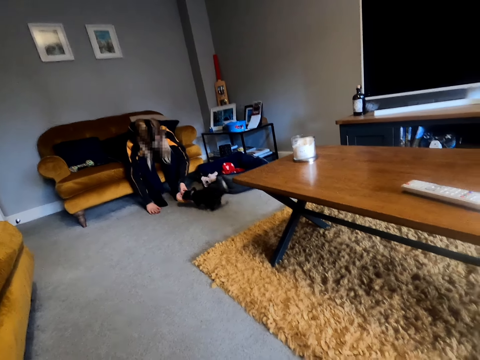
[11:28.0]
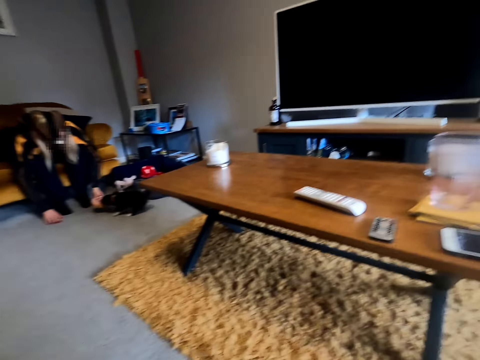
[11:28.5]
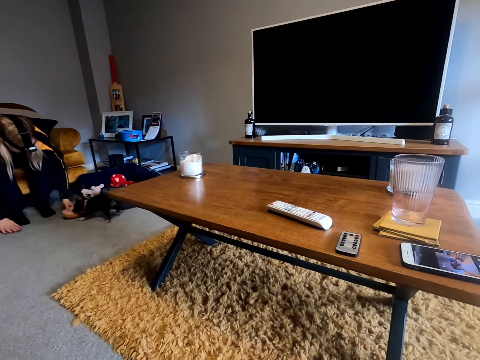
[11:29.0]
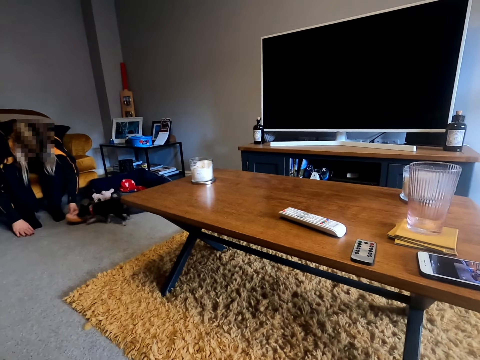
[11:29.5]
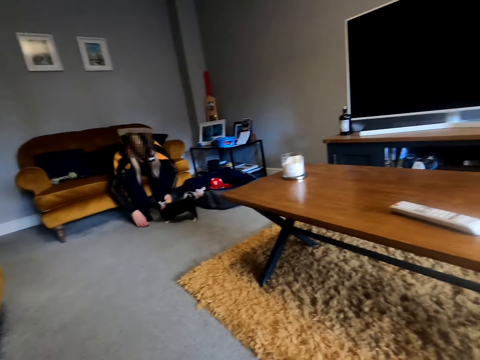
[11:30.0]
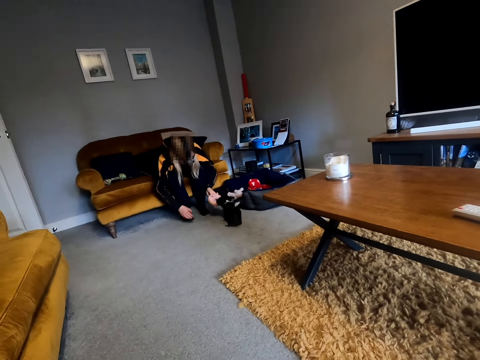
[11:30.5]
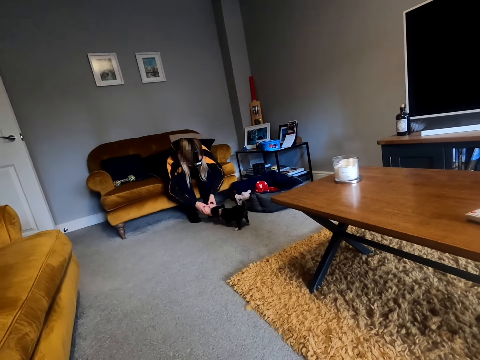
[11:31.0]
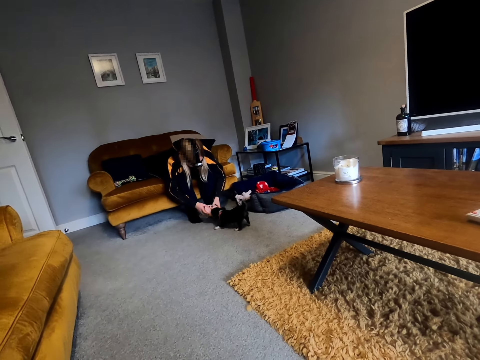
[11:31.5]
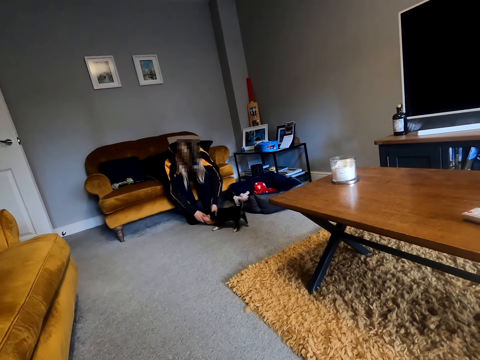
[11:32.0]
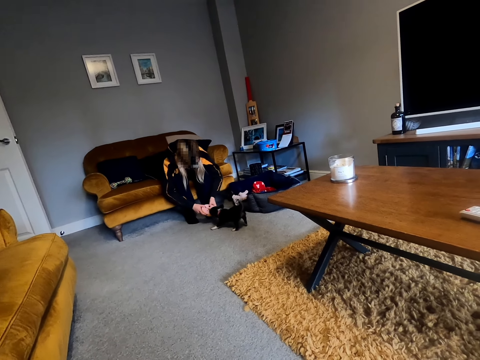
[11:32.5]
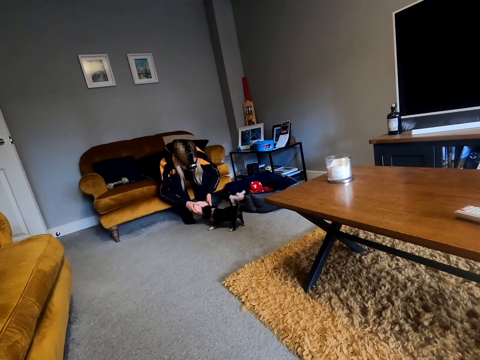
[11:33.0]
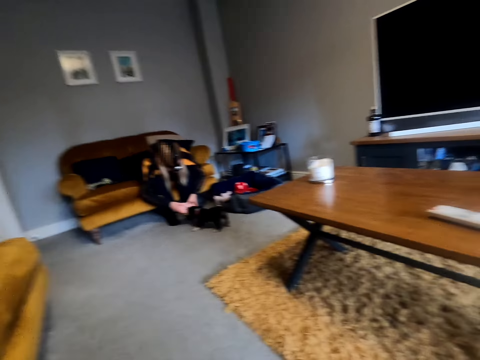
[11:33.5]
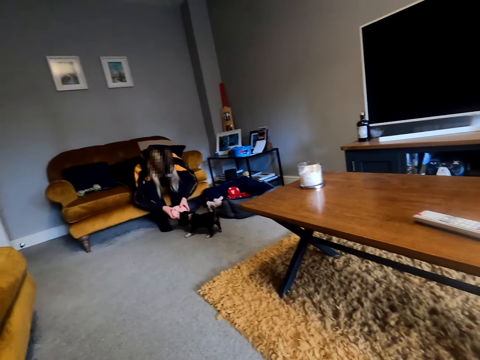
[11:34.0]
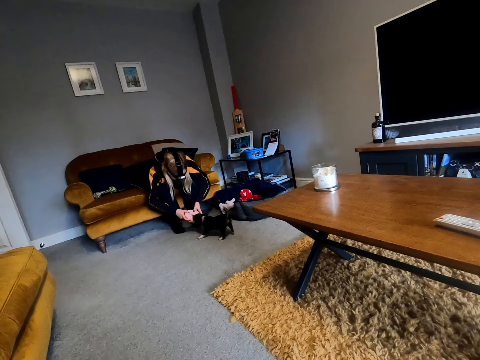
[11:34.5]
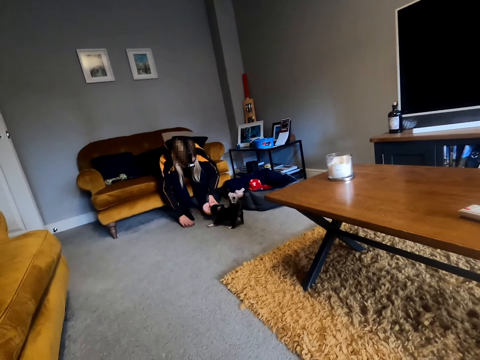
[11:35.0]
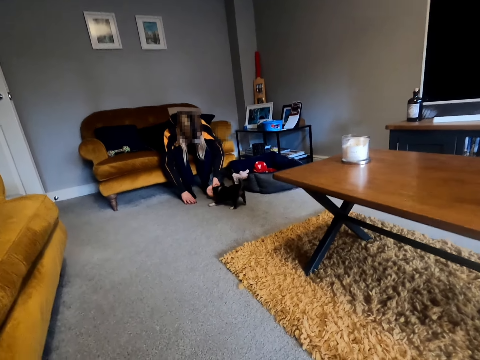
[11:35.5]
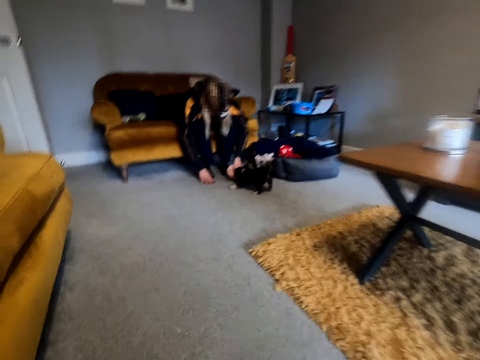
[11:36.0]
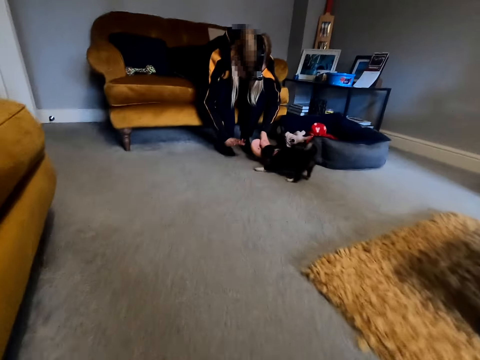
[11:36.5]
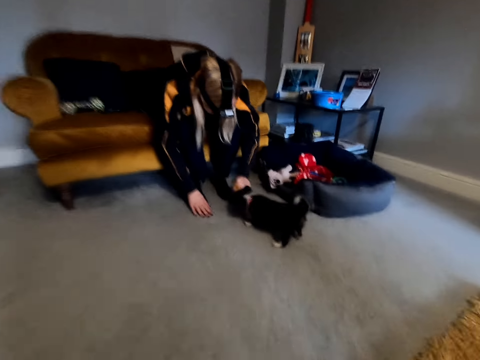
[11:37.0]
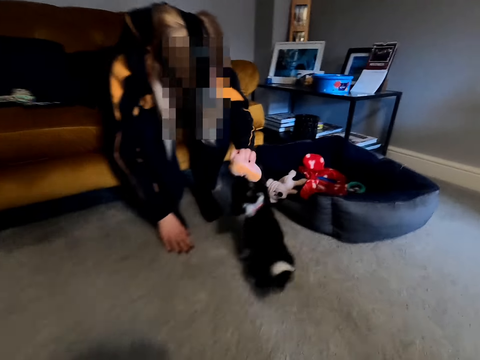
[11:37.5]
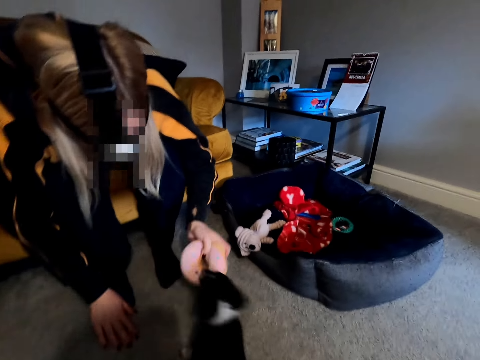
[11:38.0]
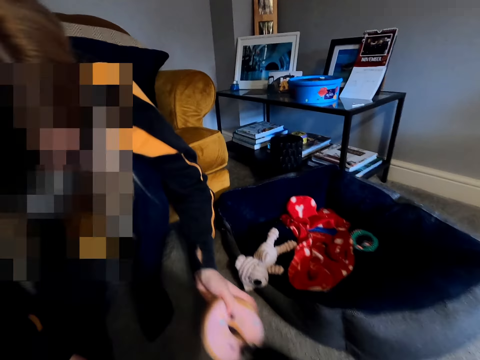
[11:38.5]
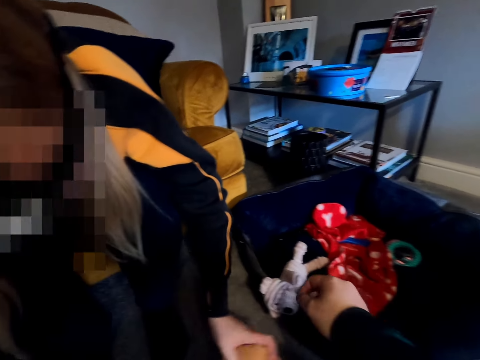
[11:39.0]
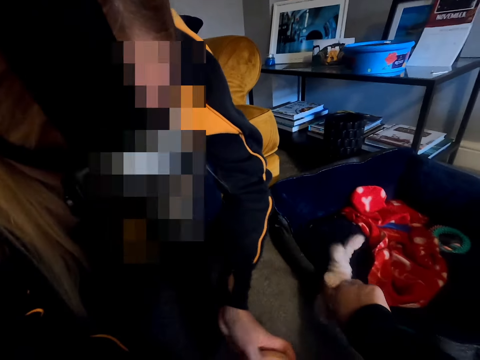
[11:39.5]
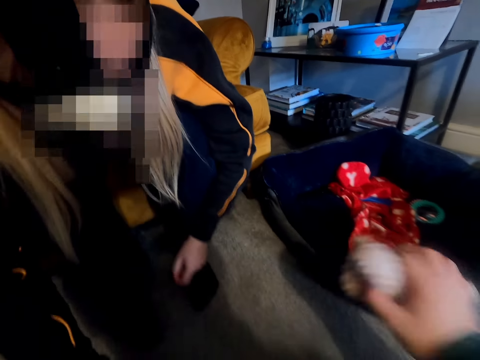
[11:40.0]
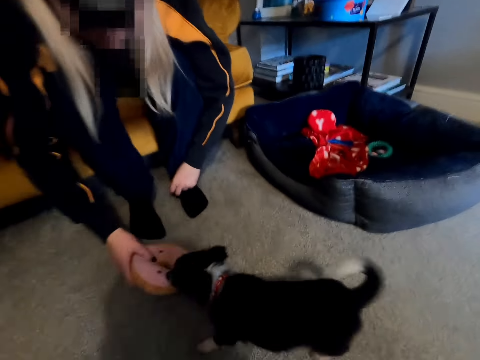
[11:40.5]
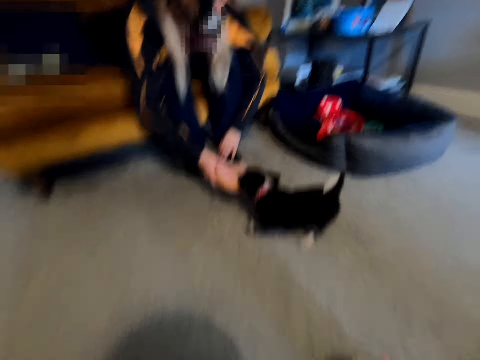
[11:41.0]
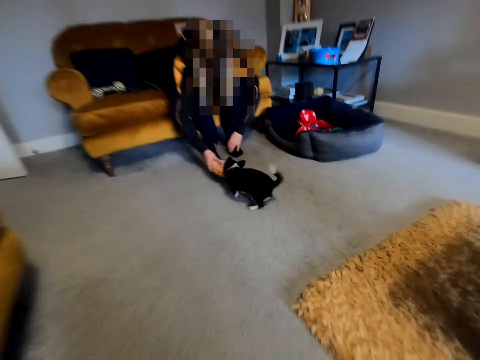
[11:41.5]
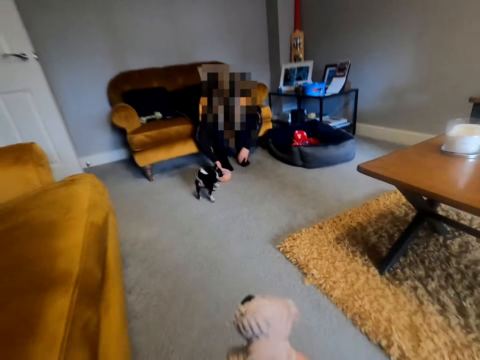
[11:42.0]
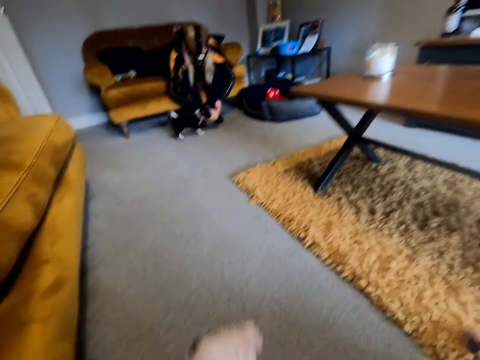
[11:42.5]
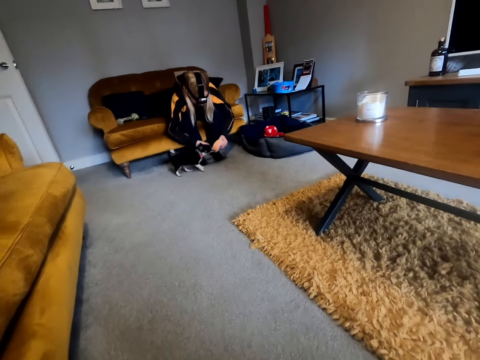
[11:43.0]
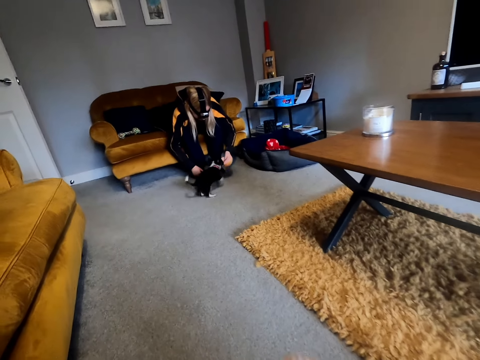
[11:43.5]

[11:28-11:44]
The camera wearer walks towards the dog. They move towards the woman. They pick up a pet doll. They walk backward.
